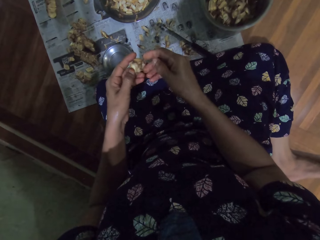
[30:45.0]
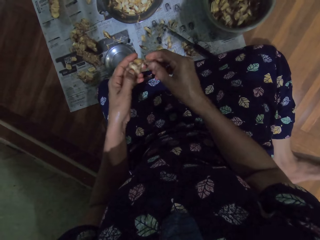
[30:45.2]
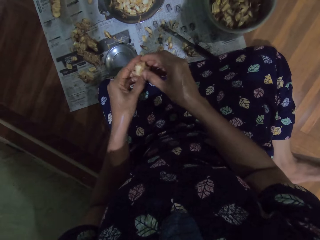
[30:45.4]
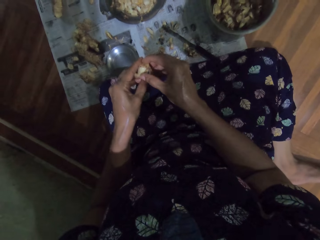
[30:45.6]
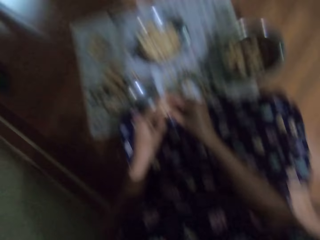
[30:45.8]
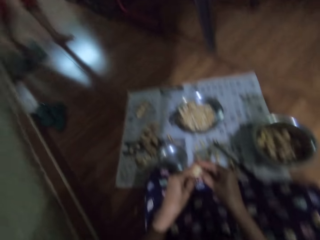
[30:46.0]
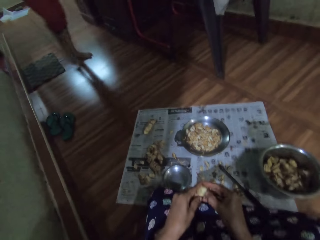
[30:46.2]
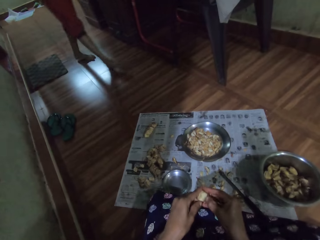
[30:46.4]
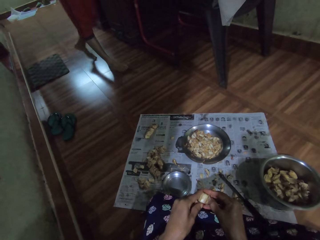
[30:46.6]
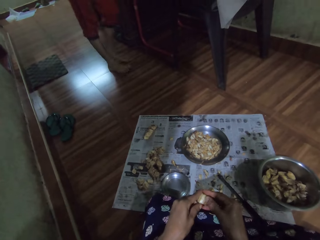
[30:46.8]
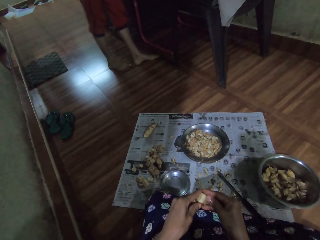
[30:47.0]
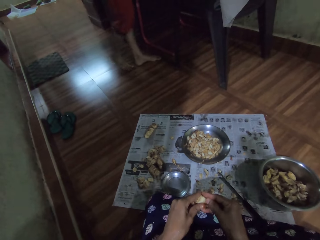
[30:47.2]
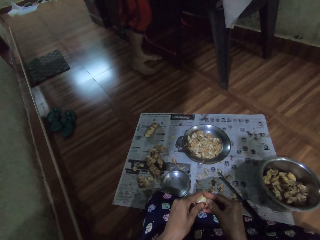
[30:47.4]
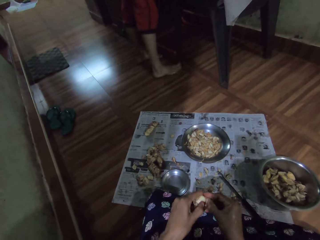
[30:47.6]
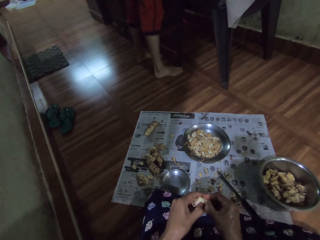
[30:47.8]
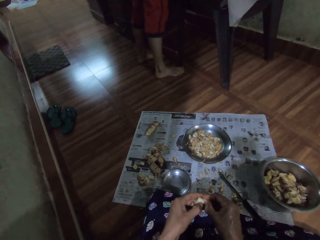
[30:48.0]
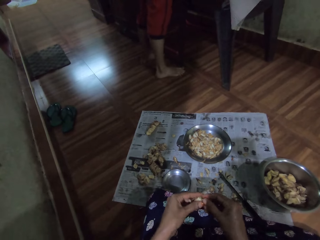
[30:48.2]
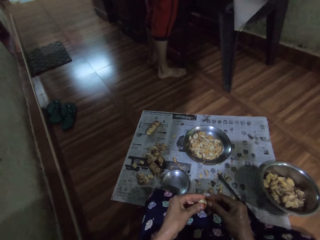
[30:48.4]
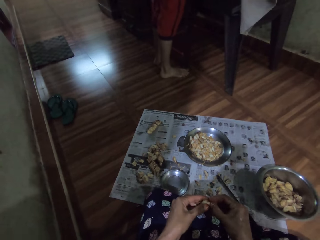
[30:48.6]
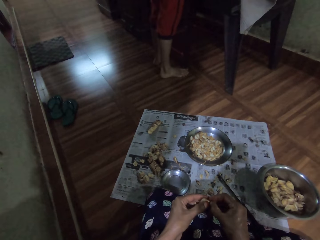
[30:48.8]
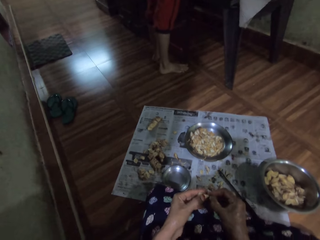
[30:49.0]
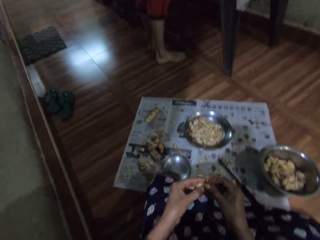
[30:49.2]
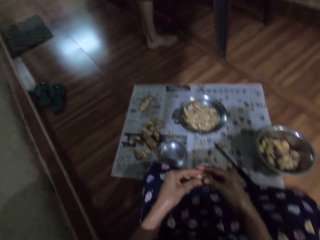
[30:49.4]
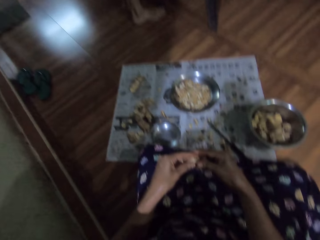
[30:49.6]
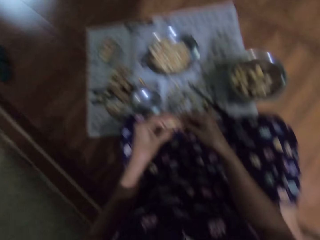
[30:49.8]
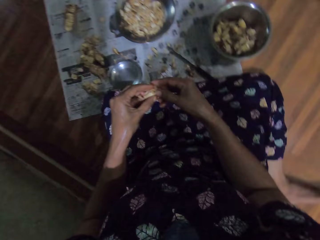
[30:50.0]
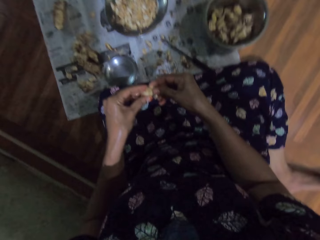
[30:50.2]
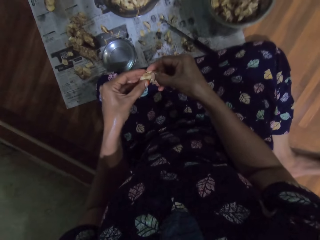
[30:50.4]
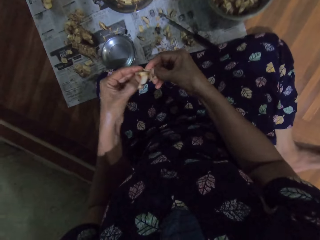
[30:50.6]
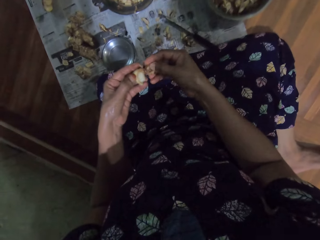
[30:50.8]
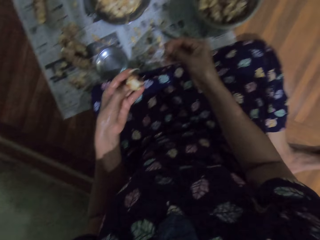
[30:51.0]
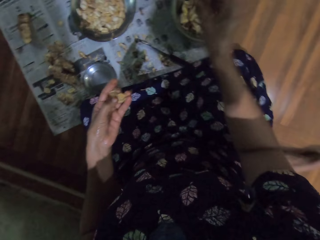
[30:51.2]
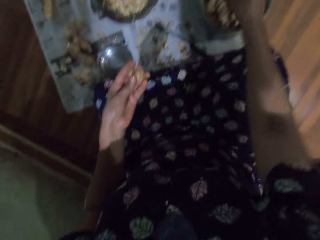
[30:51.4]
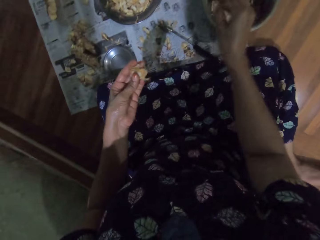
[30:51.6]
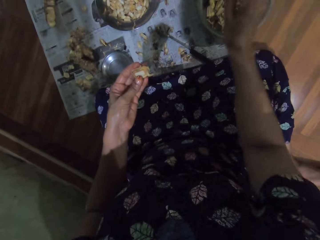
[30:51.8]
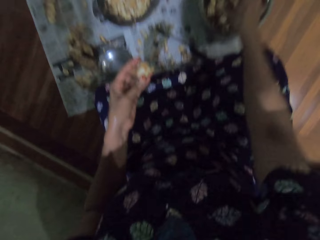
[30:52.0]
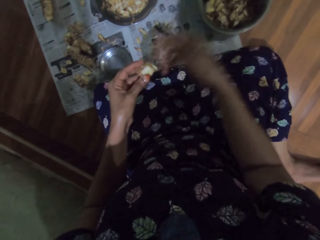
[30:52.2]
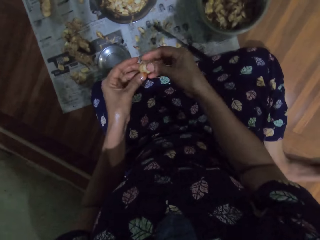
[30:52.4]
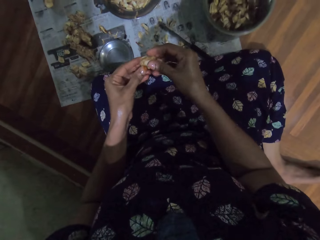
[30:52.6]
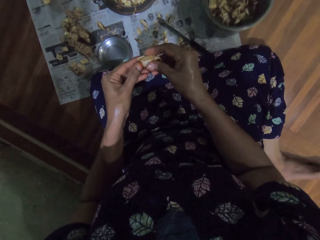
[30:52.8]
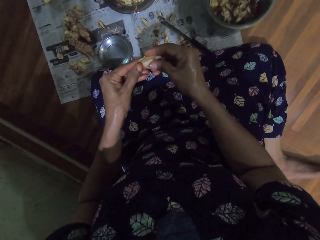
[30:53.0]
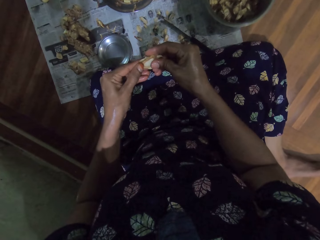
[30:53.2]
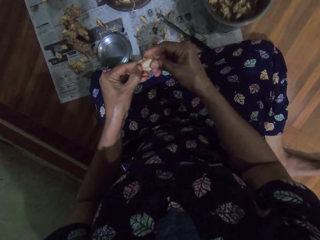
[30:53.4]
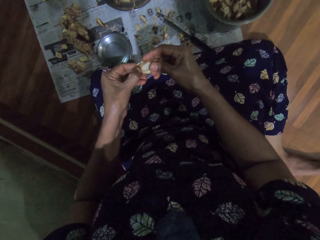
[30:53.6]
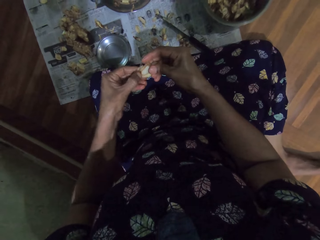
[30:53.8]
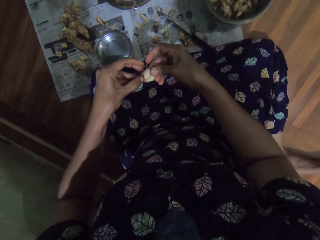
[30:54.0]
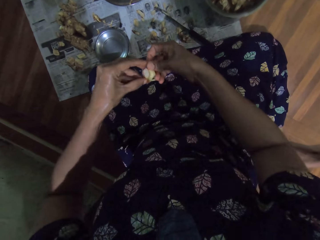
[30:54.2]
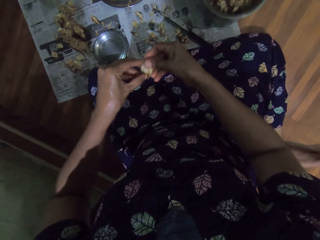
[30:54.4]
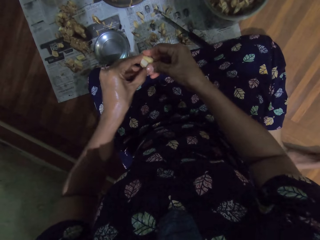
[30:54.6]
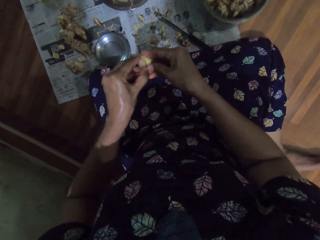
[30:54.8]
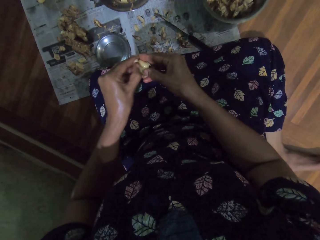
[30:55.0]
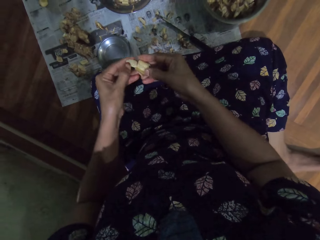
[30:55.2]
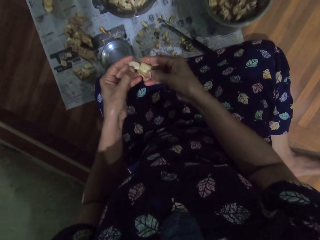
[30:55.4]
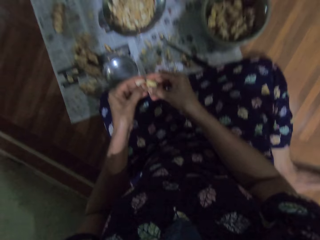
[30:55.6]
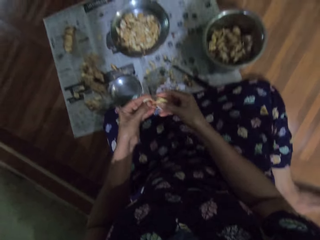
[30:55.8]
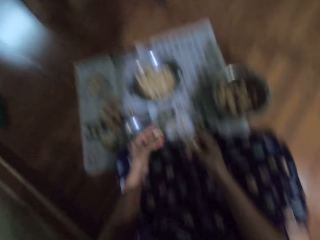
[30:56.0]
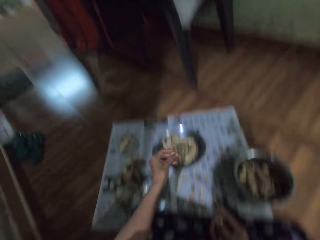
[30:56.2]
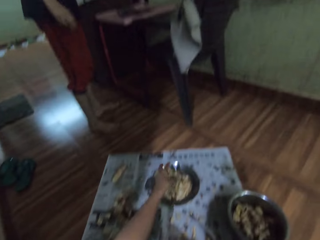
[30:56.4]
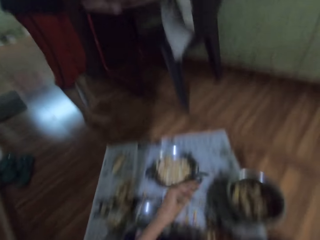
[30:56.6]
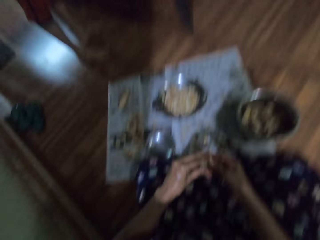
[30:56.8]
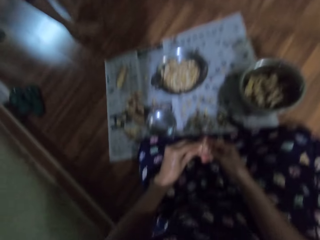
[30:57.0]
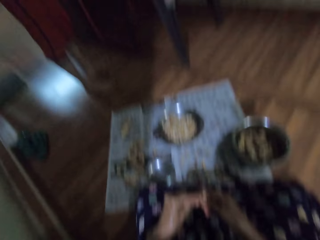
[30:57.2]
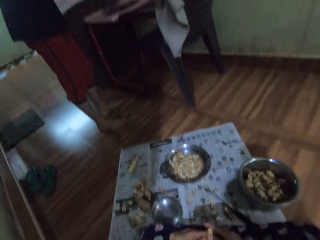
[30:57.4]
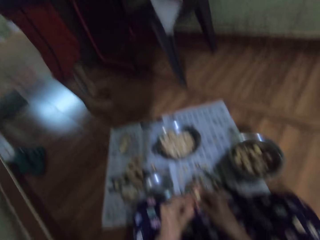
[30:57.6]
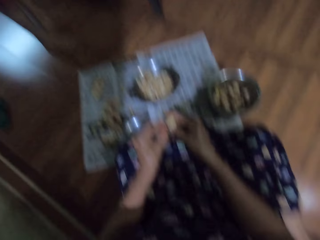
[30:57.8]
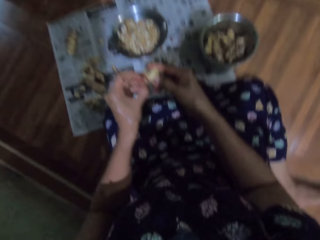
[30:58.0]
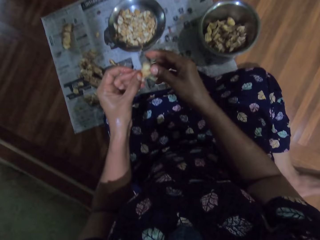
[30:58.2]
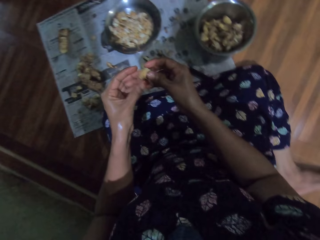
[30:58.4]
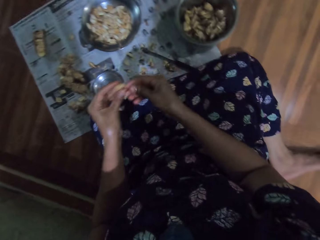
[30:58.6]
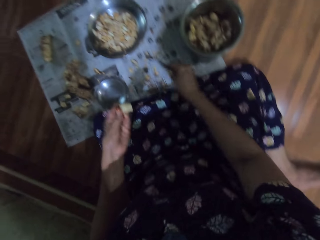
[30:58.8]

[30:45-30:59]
The camera wearer peels garlic with her hands. She drops the garlic in her right hand in the bowl. She peels skin off the garlic with her hands. She drops the garlic in her left hand in the plate. She converses with a child. She peels skin off the garlic with her hands.

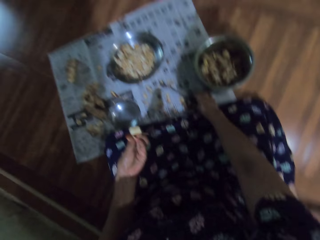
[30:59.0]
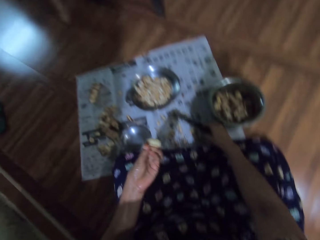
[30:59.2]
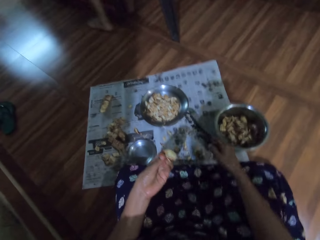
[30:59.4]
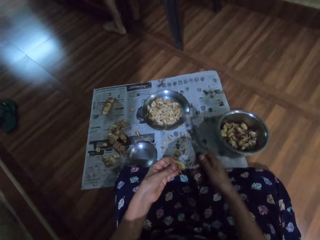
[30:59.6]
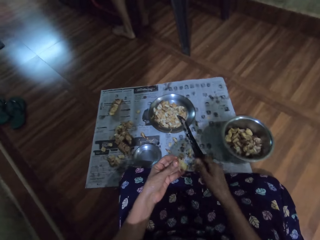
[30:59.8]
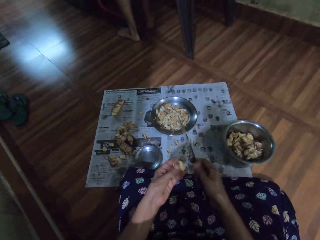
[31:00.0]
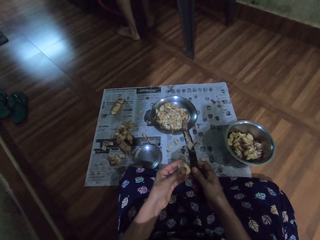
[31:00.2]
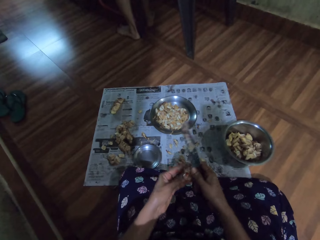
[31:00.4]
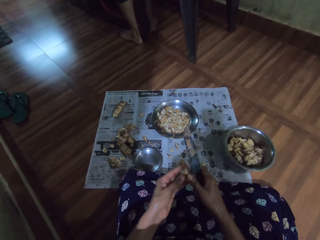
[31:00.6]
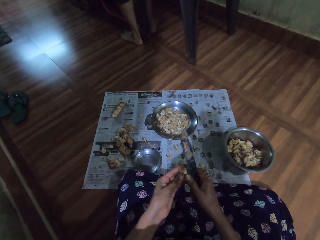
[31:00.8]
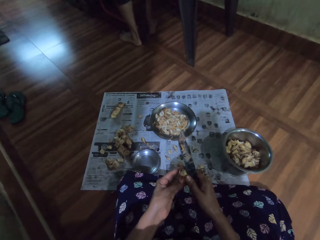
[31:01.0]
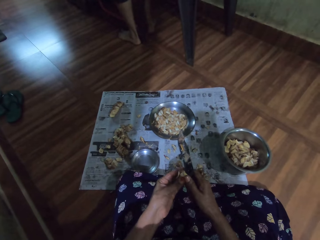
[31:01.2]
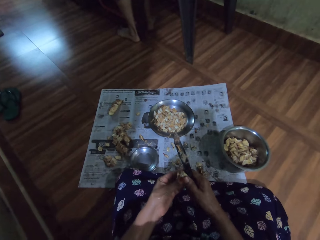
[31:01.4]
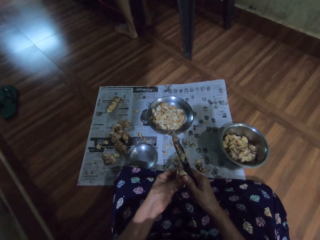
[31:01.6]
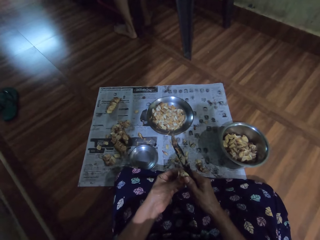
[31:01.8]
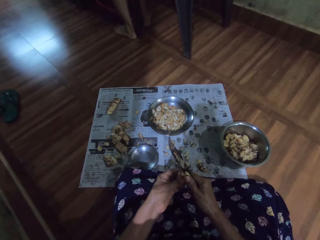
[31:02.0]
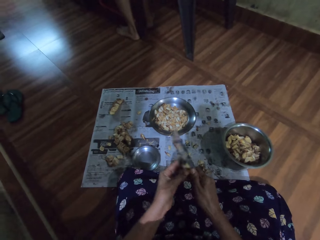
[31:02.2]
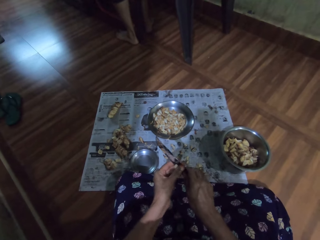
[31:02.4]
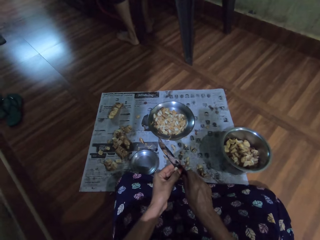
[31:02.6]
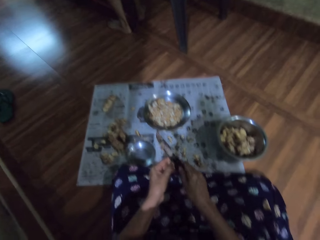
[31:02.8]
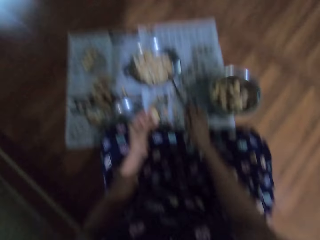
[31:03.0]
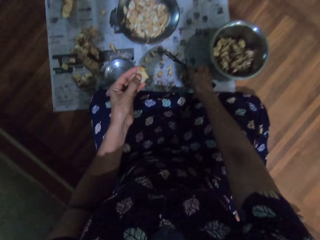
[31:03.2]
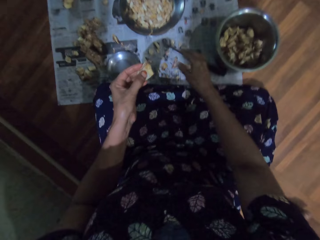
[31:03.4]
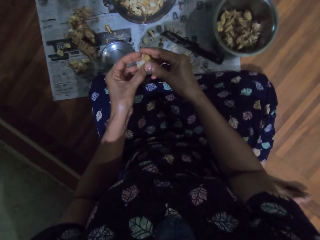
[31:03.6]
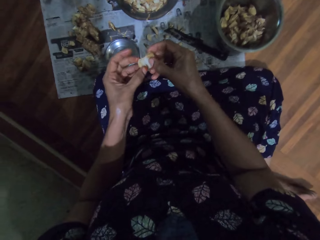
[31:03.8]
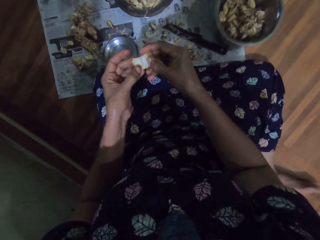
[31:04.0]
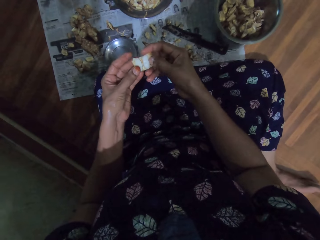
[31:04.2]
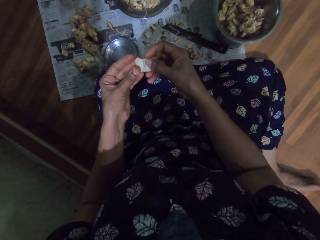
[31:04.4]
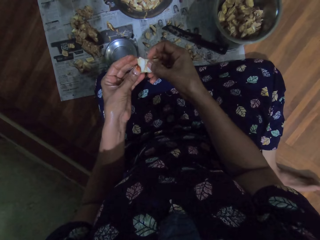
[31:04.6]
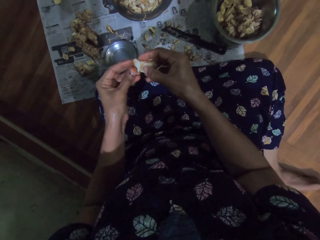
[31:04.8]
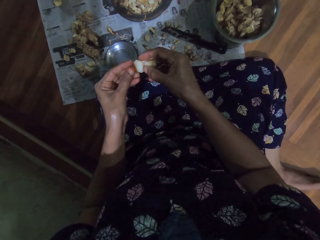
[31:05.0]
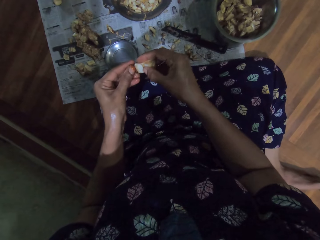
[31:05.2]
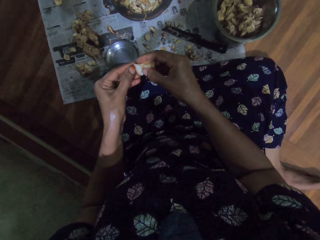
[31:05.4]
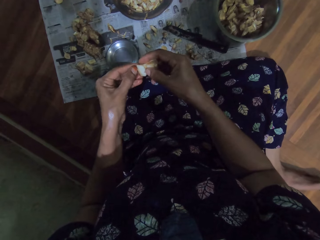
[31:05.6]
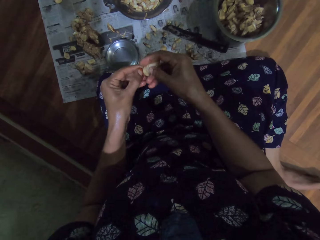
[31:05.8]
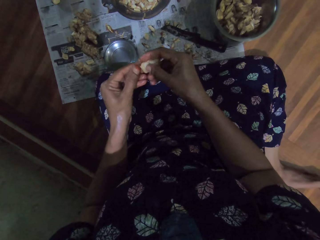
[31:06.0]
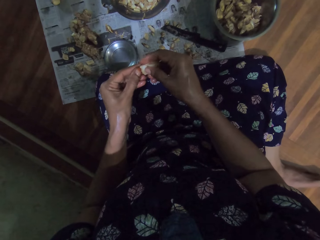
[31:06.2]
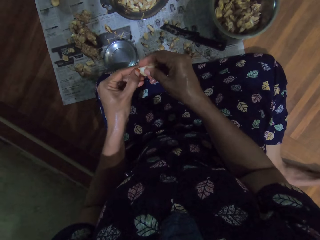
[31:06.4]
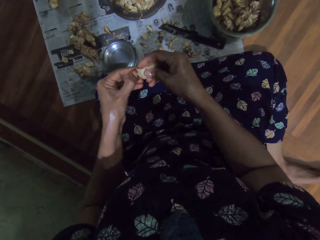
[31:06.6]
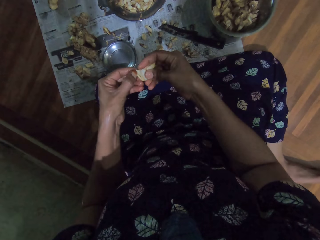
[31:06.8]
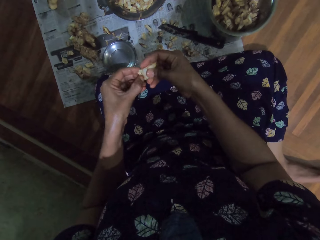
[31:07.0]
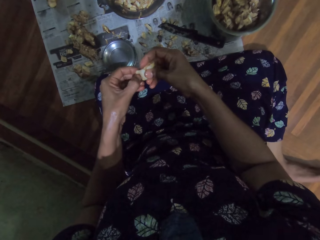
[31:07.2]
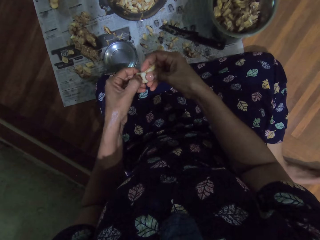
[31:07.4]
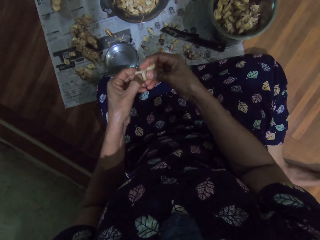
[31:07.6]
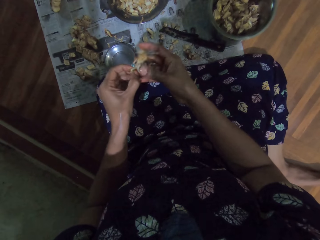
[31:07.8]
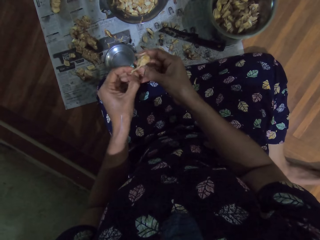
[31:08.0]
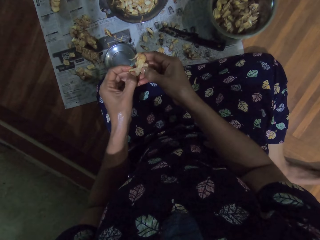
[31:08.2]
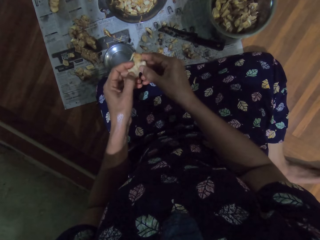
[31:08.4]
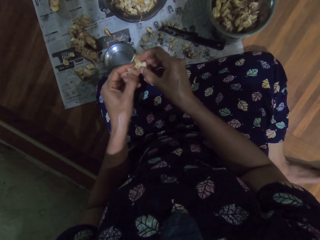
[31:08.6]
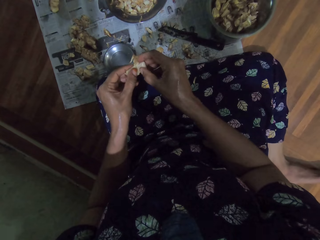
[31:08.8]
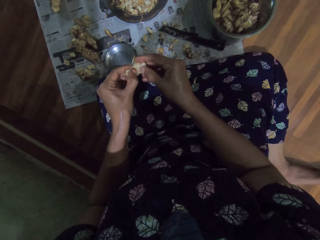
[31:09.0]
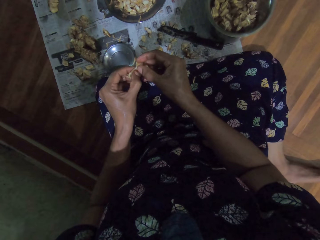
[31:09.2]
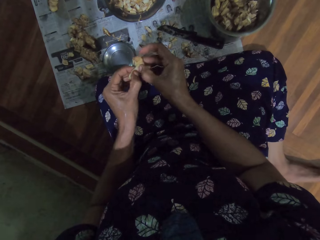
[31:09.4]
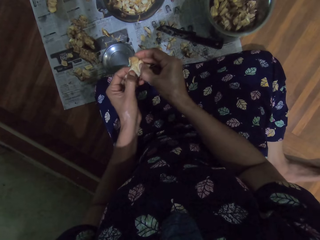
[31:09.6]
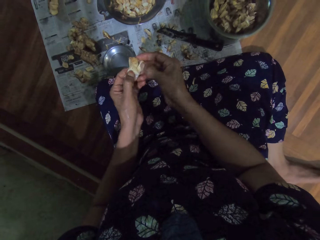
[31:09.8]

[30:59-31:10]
The camera wearer picks up the knife from the floor with her right hand. She slices the garlic in her left hand with the knife in her right hand. She peels the garlic with the knife. She drops the knife in her right hand on the paper. She peels skin off the garlic with her hands.
